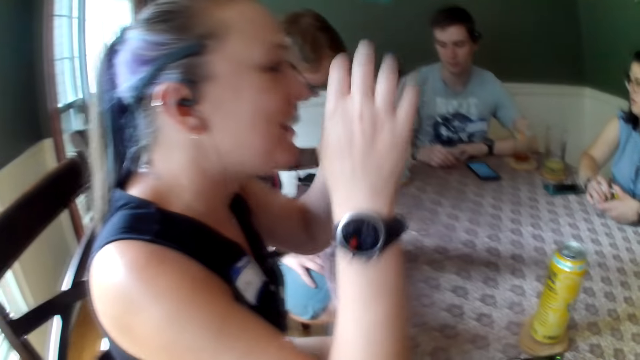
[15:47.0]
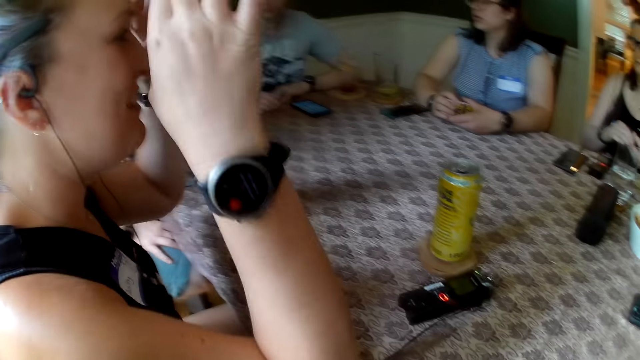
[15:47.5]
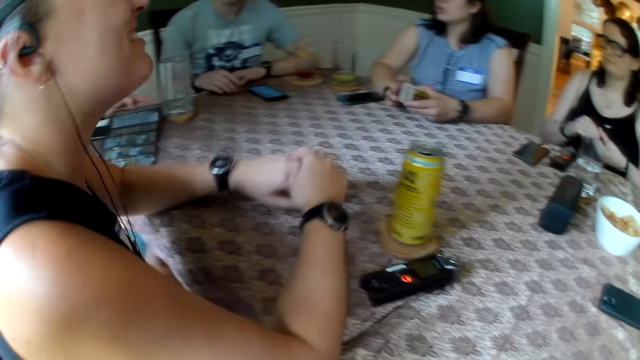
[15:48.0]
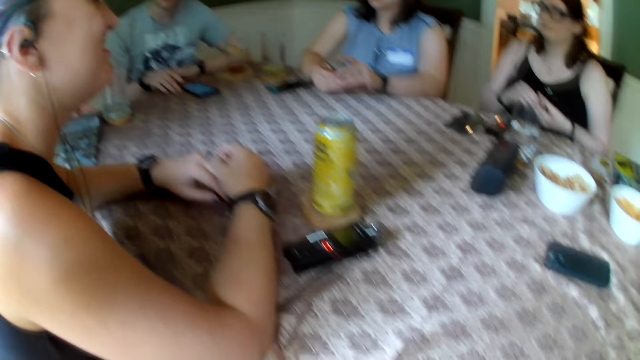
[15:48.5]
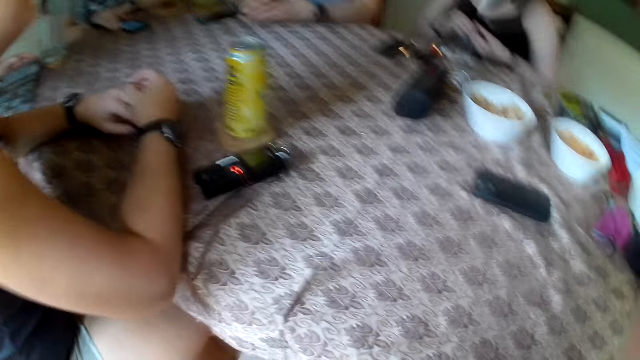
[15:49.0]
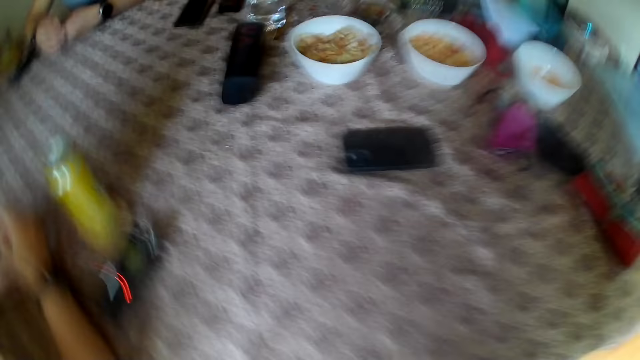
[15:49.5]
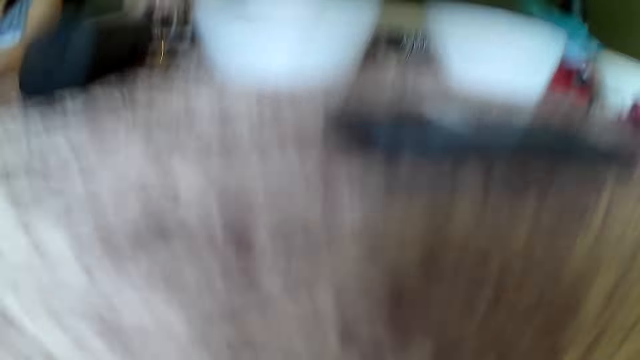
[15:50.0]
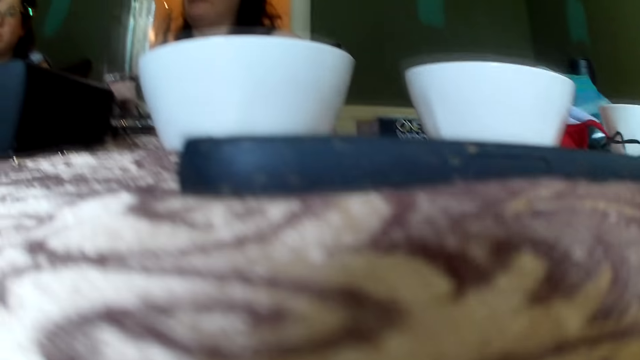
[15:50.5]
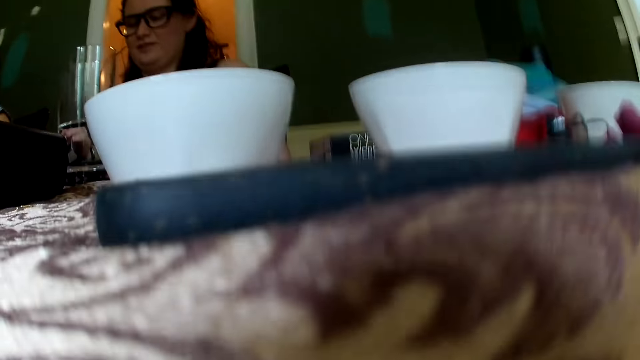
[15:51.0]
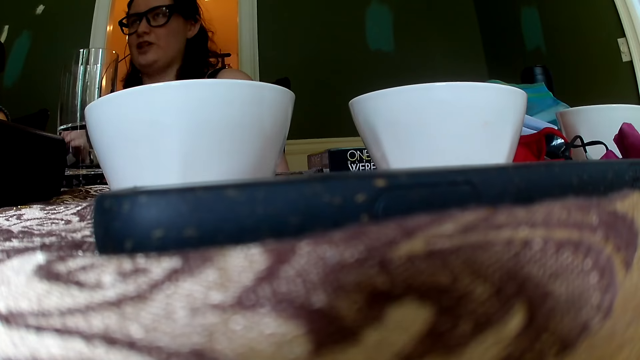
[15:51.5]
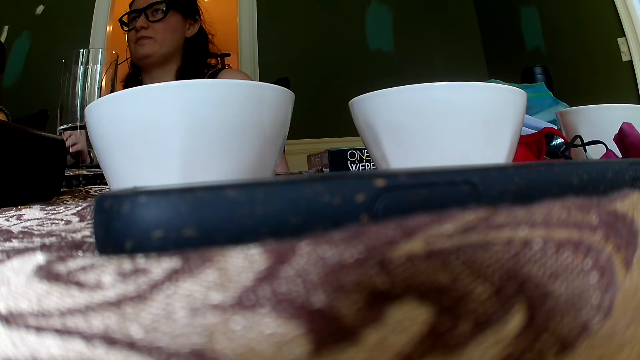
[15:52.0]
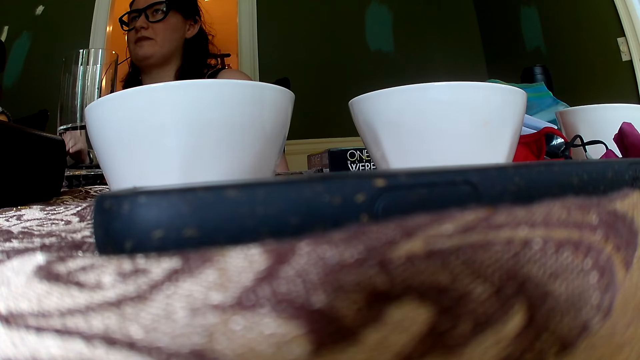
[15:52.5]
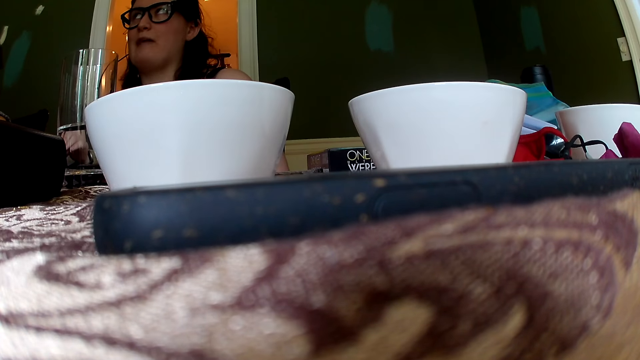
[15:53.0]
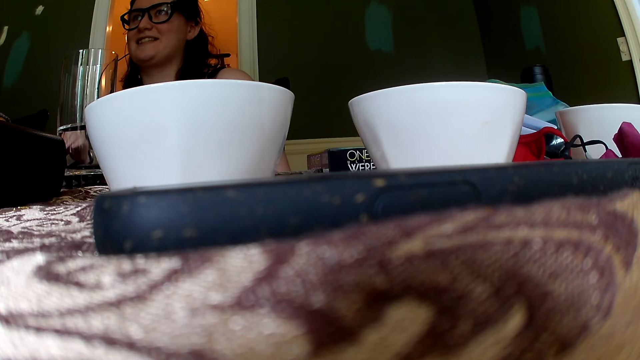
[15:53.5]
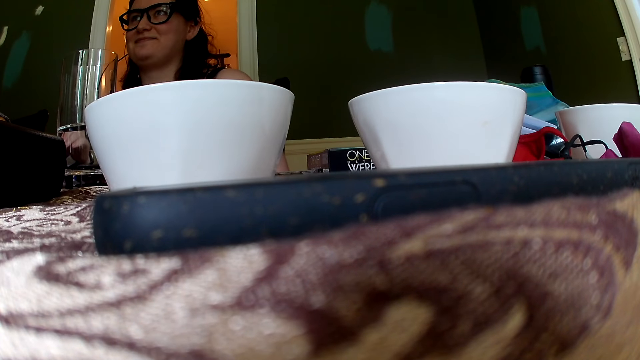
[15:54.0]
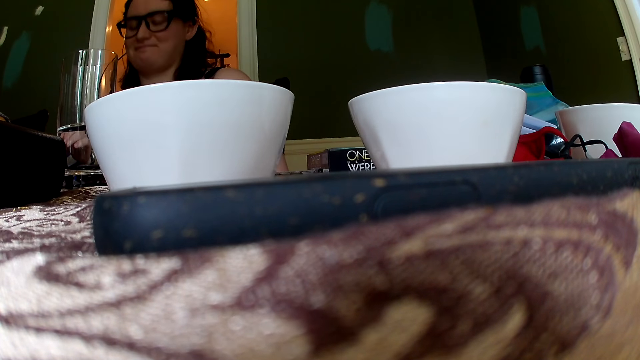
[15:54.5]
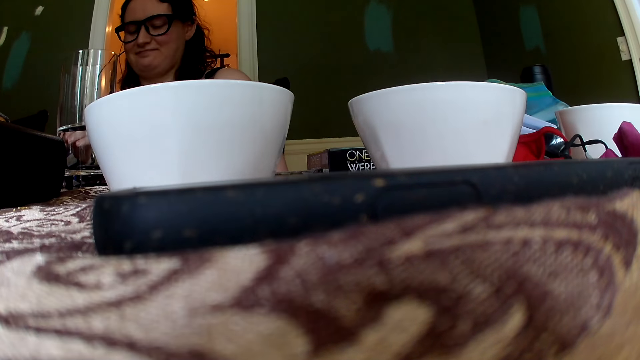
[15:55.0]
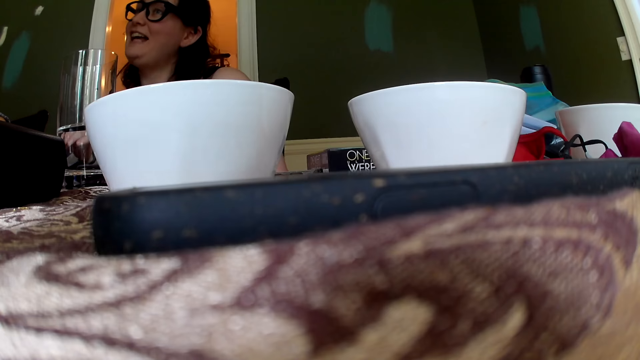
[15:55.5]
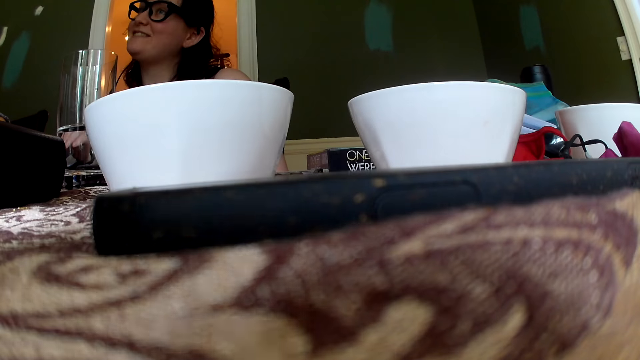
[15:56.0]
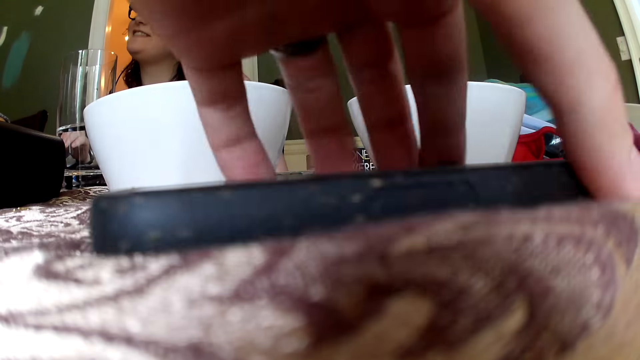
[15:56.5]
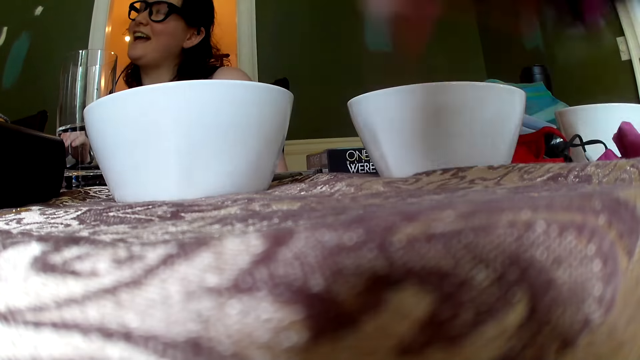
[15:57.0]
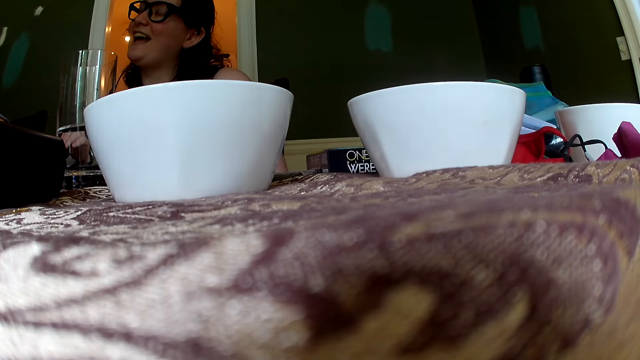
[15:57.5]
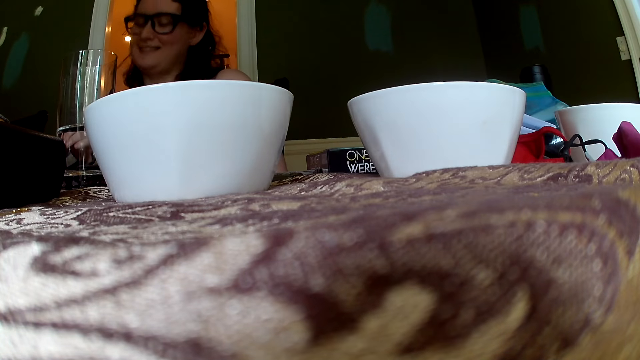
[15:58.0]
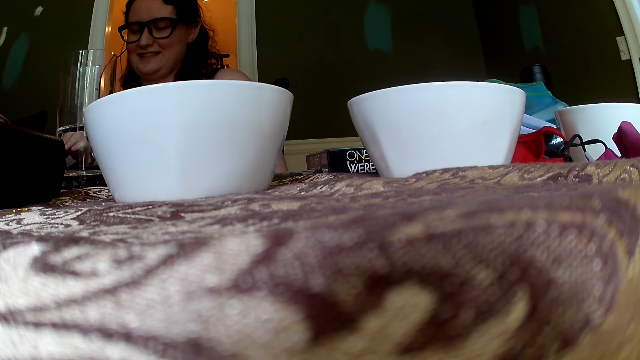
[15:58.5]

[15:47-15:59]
The woman raises both hands and places both hands on the table. The camera wearer removes the camera from his head with both hands. He places the camera on the table with both hands. He looks at the plates. He picks up the phone from the table with his left hand.

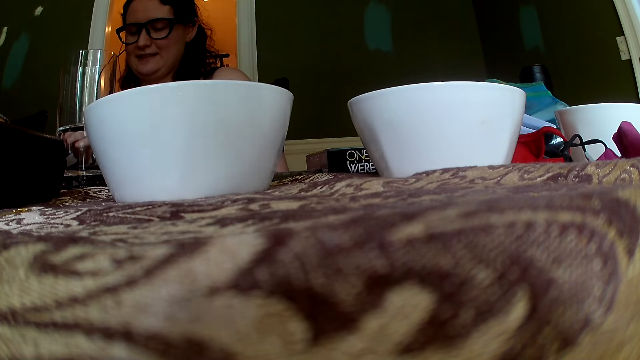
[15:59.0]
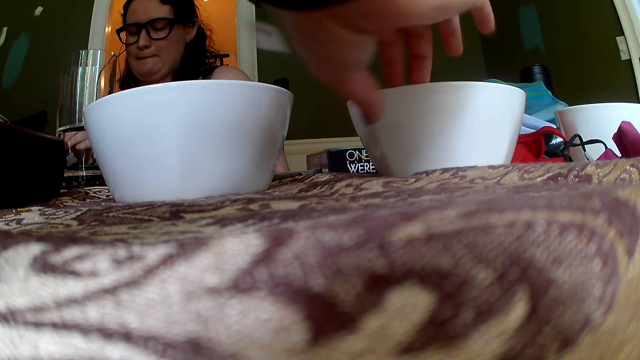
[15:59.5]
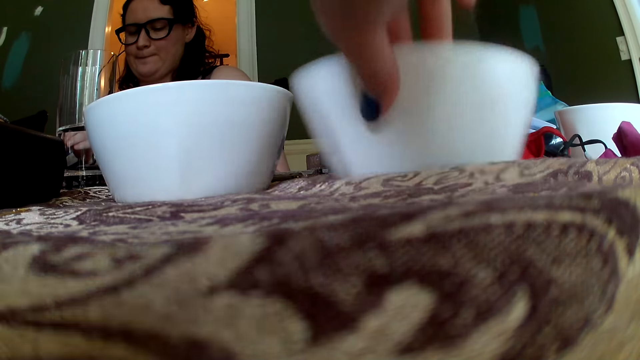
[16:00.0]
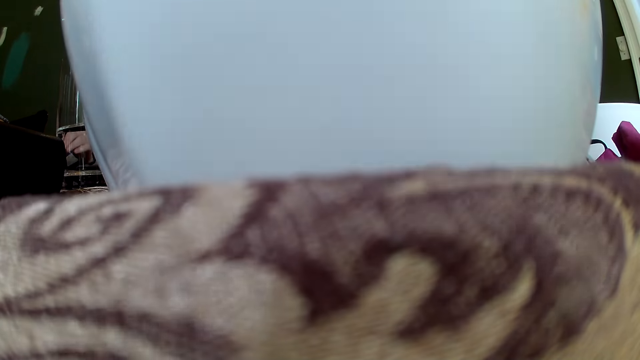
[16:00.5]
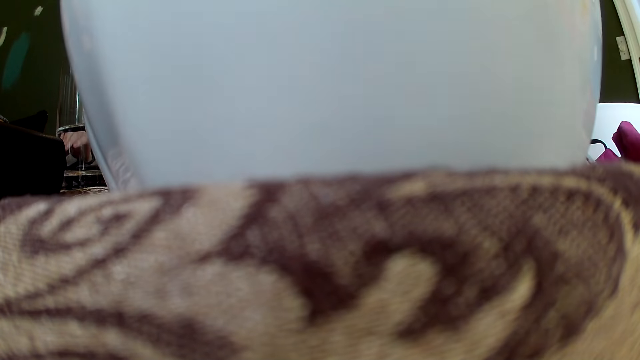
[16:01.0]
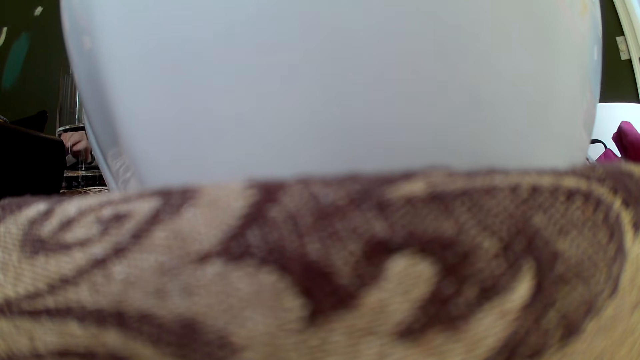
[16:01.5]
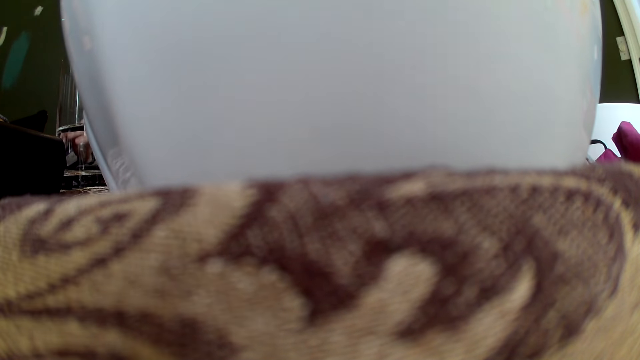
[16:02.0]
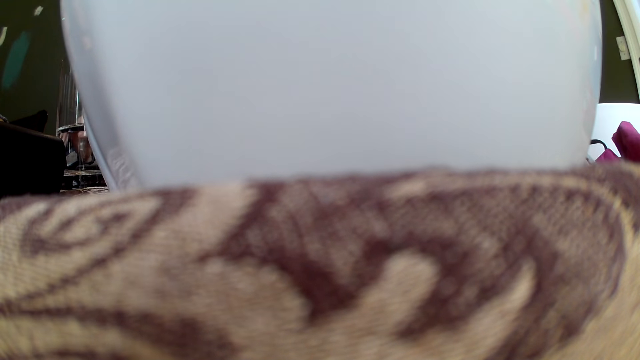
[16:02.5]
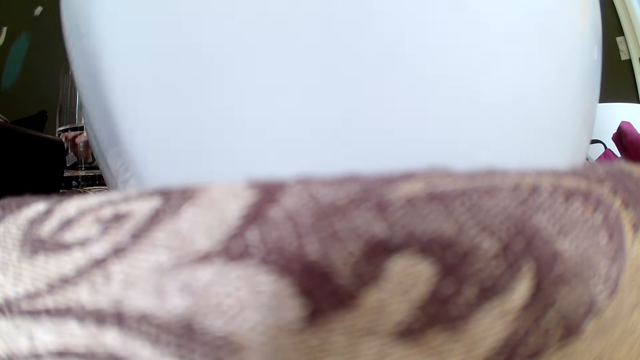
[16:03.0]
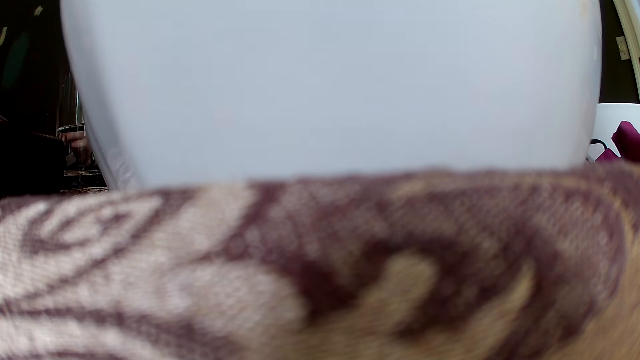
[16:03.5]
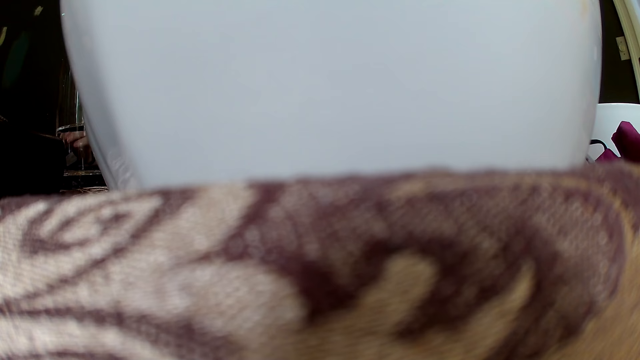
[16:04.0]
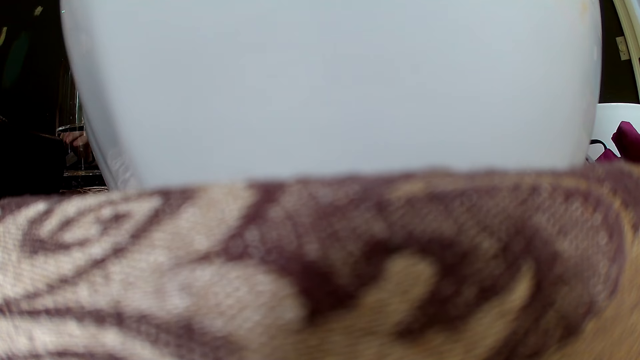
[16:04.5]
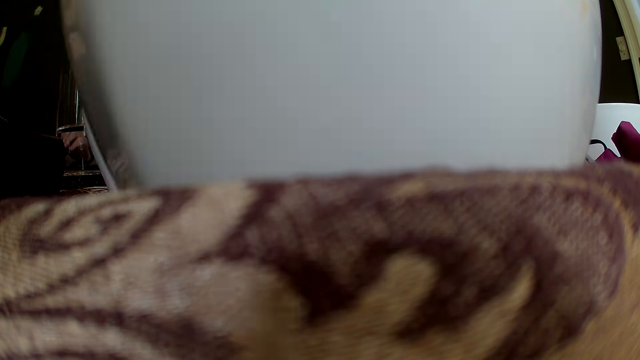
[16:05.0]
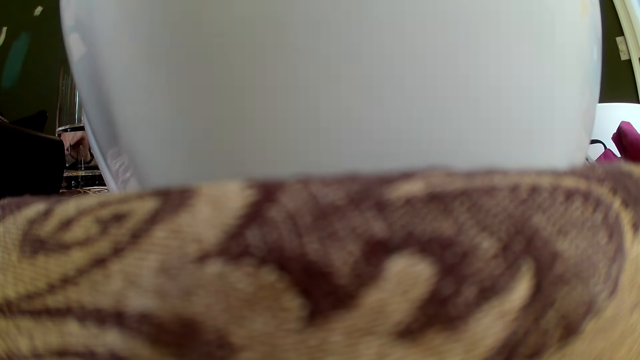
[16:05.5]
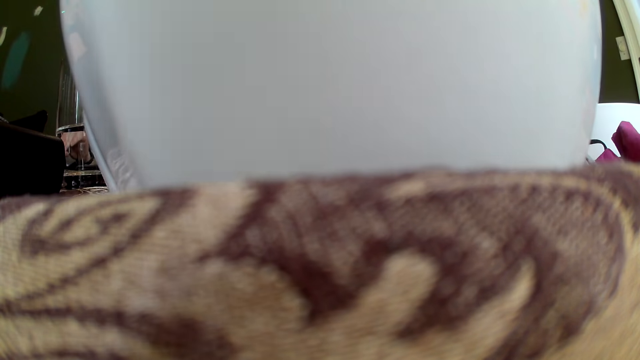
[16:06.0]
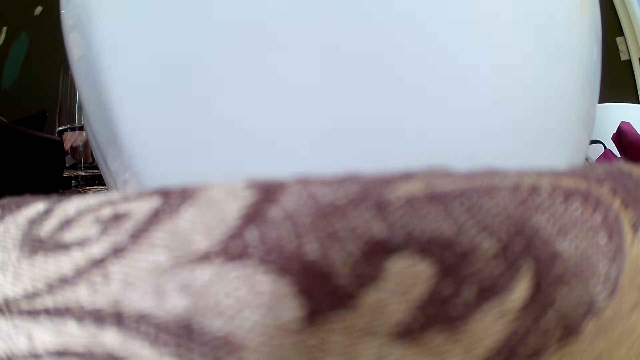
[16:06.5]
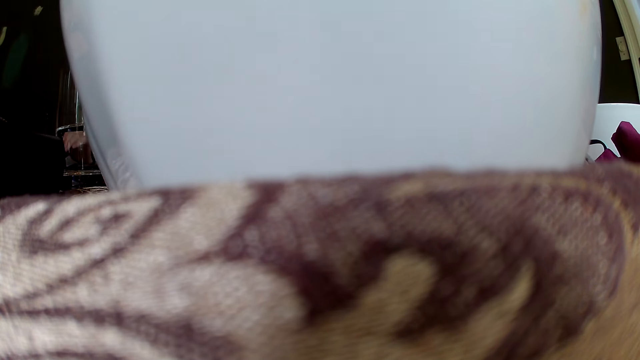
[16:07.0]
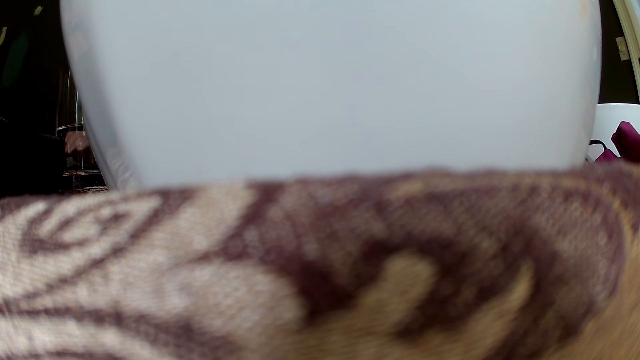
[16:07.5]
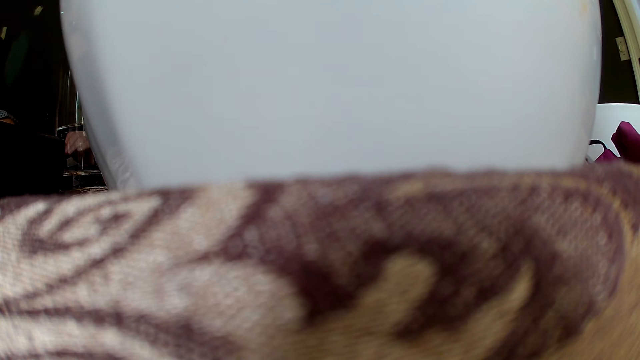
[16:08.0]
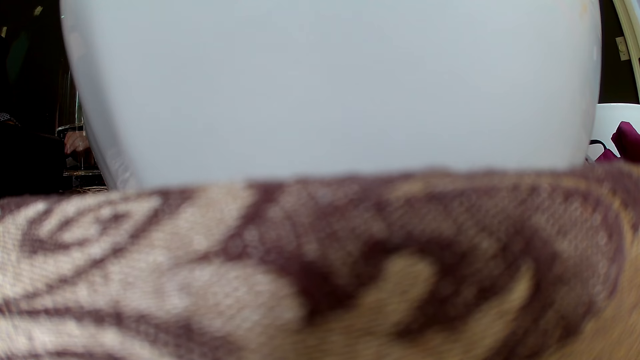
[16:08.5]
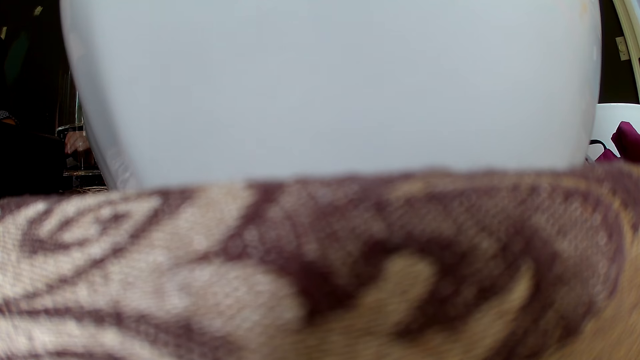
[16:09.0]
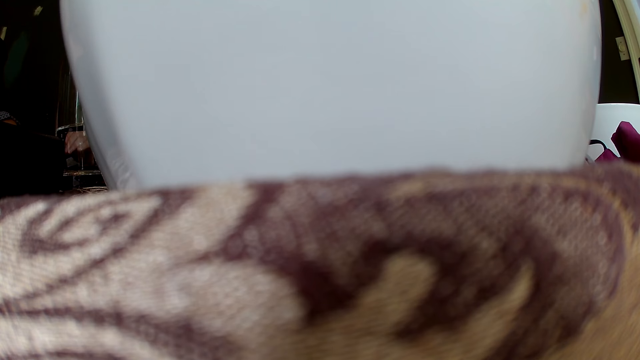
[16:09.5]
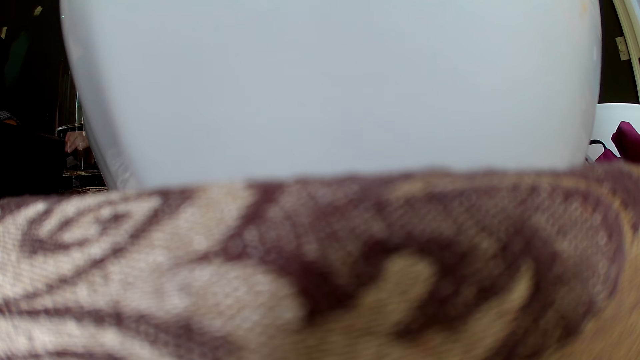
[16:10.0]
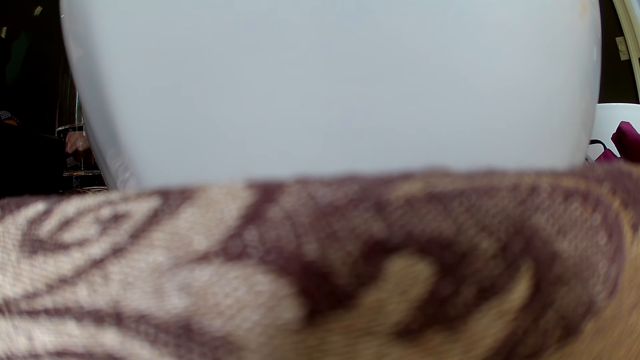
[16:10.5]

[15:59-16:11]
The camera wearer adjusts a plate on the table with his right hand.
